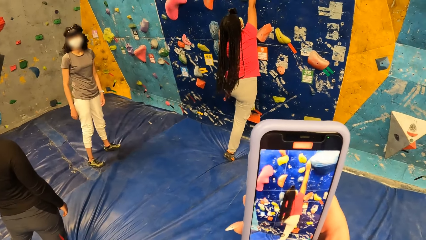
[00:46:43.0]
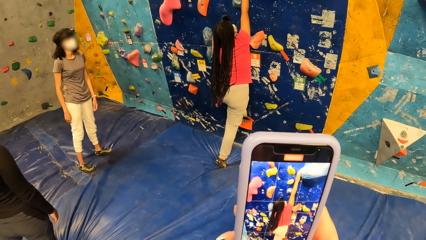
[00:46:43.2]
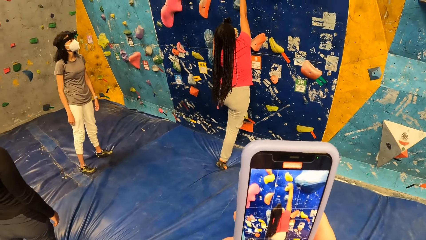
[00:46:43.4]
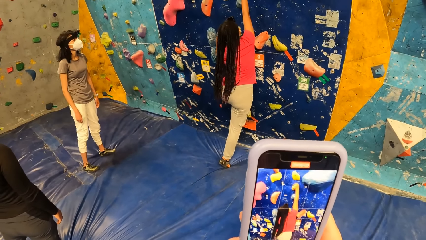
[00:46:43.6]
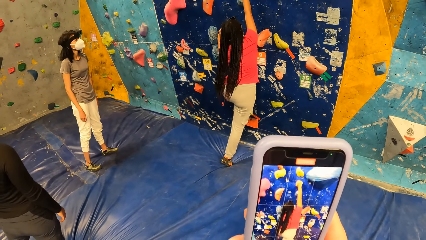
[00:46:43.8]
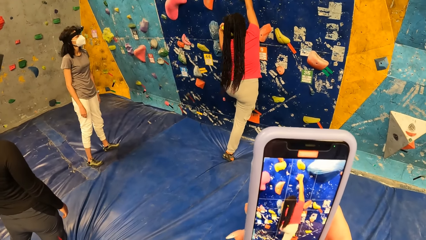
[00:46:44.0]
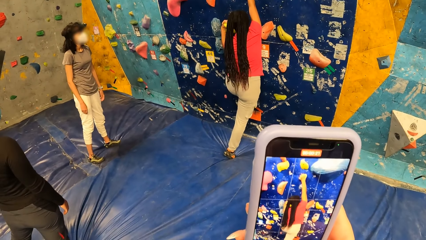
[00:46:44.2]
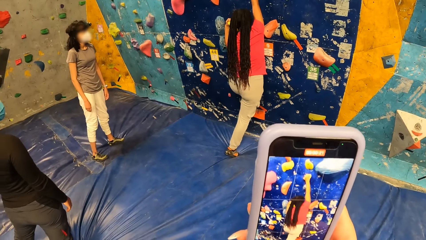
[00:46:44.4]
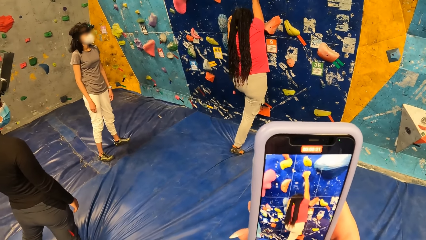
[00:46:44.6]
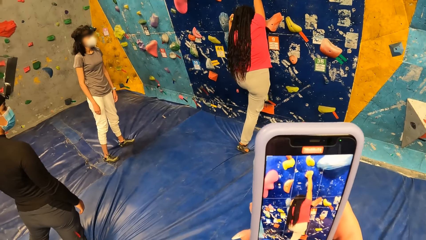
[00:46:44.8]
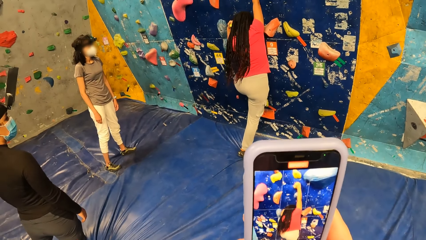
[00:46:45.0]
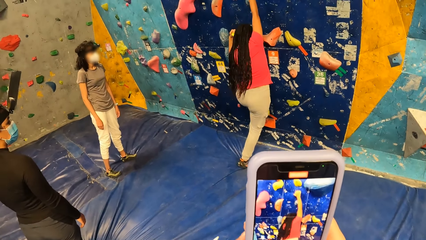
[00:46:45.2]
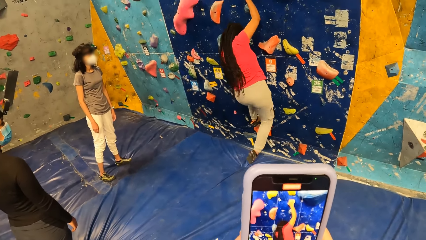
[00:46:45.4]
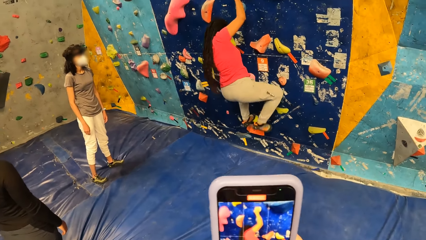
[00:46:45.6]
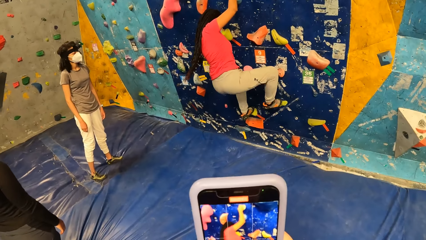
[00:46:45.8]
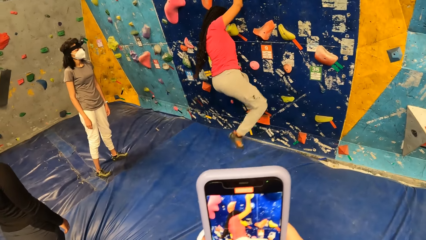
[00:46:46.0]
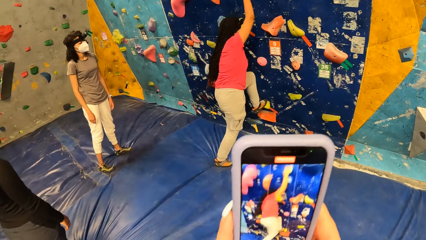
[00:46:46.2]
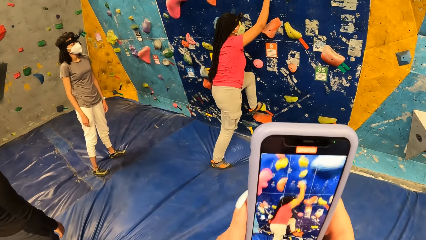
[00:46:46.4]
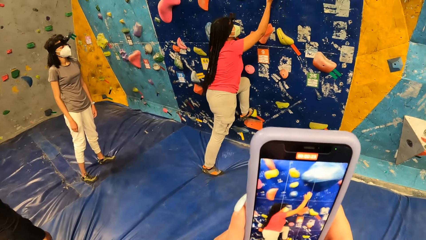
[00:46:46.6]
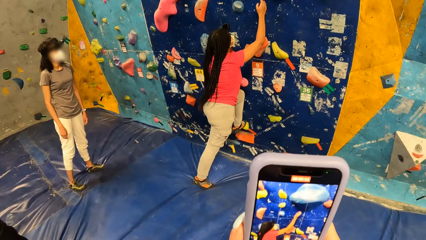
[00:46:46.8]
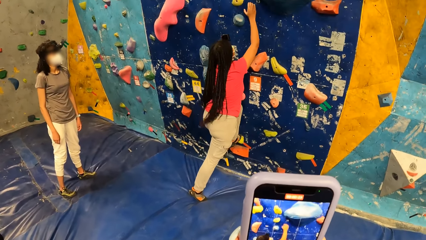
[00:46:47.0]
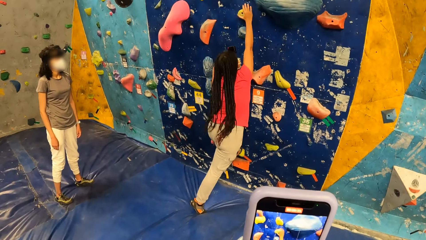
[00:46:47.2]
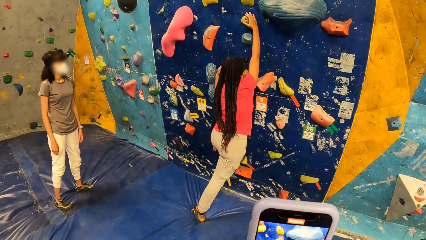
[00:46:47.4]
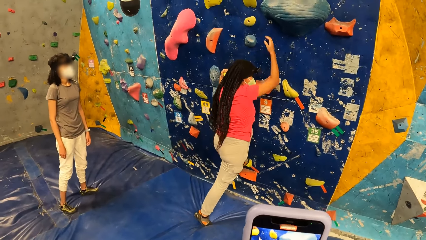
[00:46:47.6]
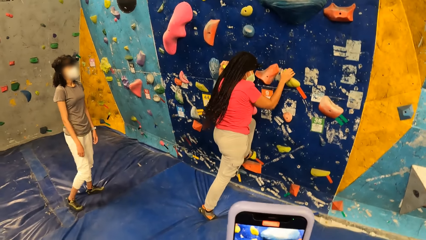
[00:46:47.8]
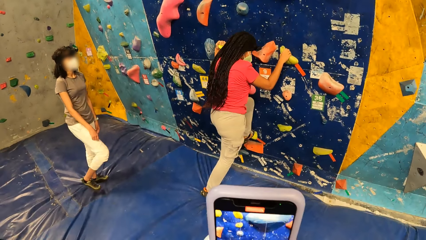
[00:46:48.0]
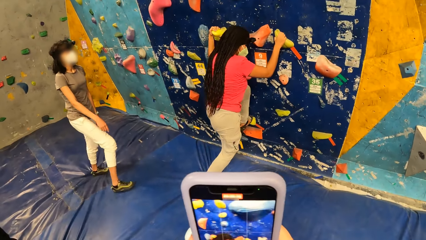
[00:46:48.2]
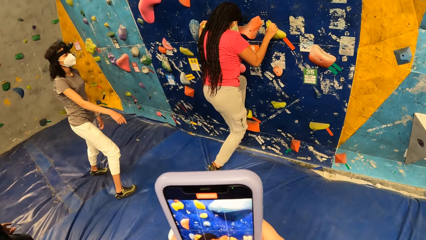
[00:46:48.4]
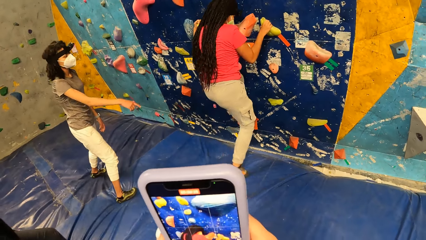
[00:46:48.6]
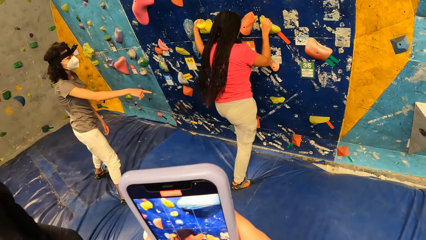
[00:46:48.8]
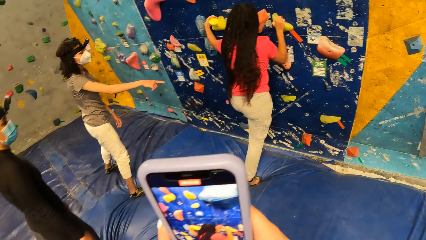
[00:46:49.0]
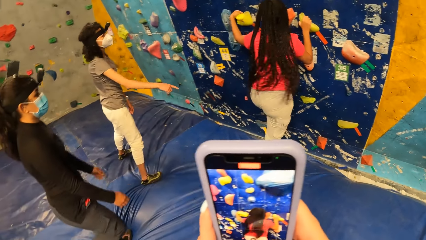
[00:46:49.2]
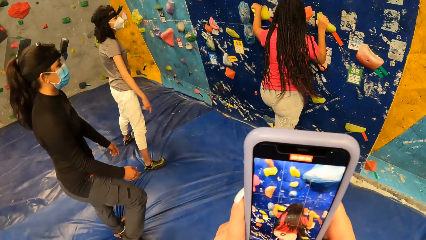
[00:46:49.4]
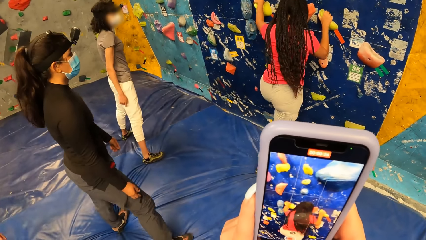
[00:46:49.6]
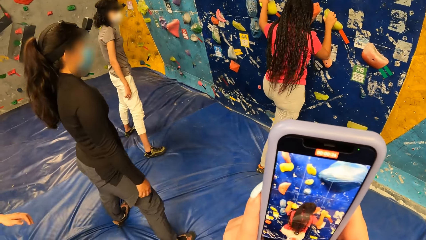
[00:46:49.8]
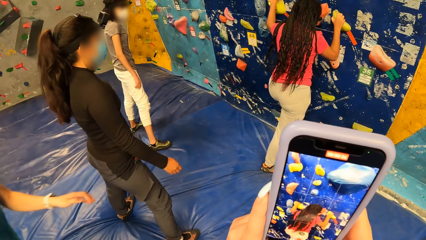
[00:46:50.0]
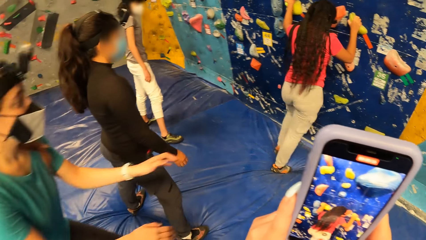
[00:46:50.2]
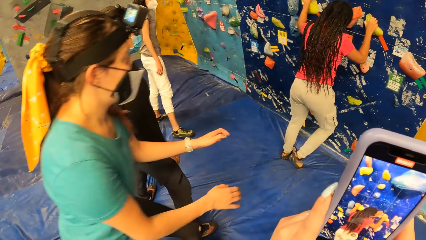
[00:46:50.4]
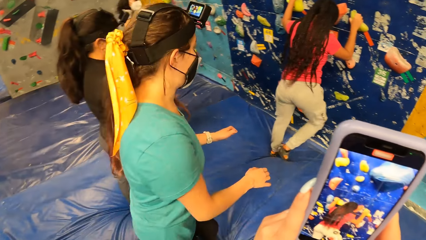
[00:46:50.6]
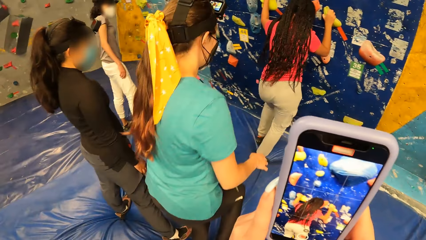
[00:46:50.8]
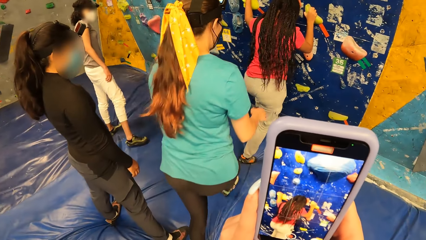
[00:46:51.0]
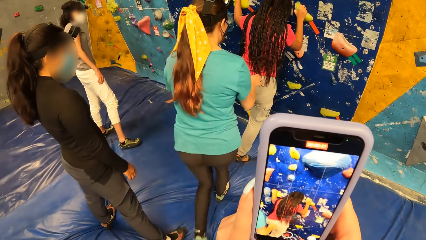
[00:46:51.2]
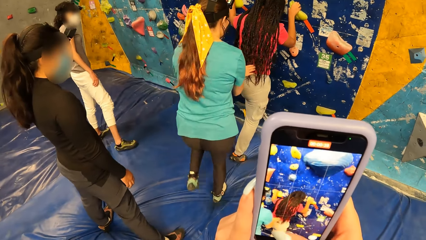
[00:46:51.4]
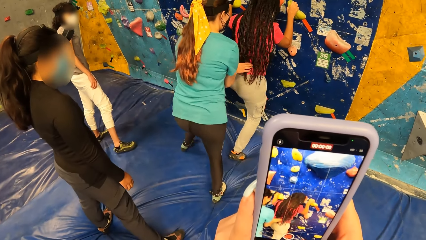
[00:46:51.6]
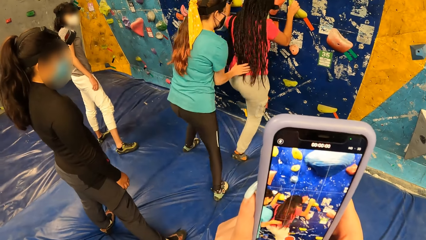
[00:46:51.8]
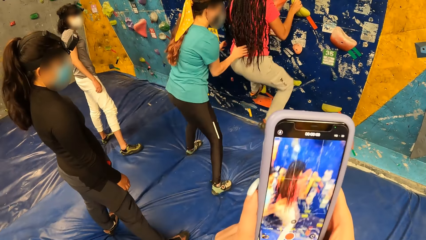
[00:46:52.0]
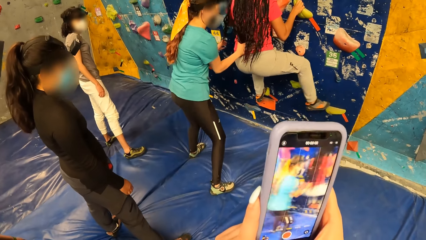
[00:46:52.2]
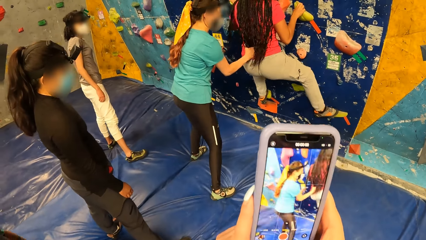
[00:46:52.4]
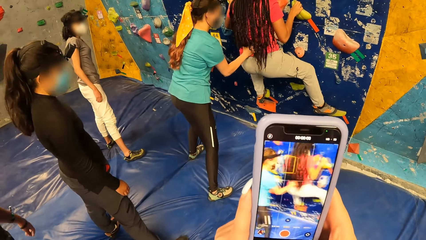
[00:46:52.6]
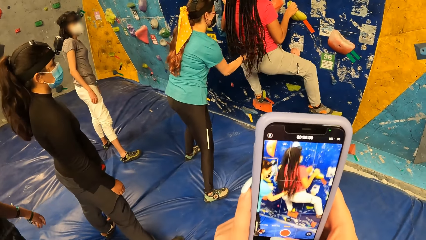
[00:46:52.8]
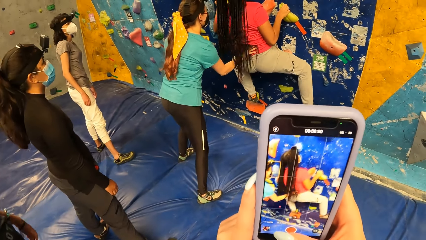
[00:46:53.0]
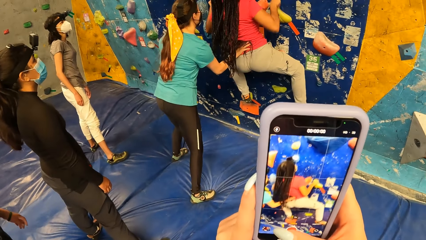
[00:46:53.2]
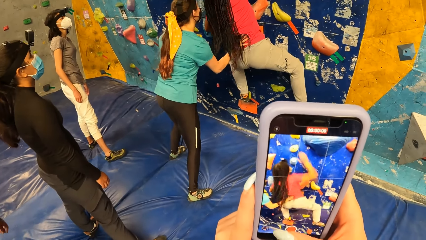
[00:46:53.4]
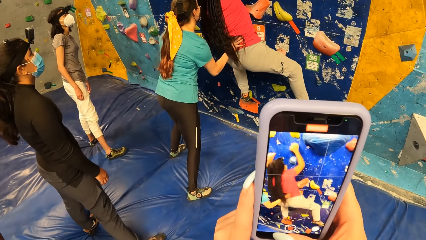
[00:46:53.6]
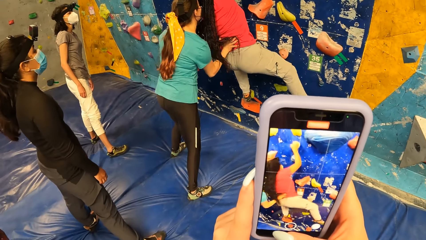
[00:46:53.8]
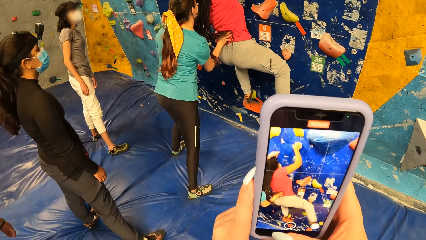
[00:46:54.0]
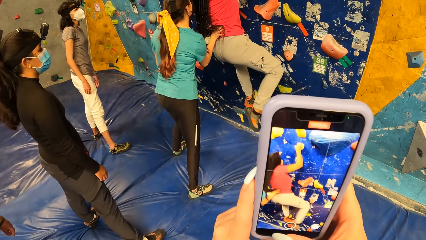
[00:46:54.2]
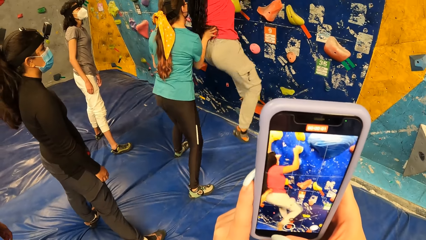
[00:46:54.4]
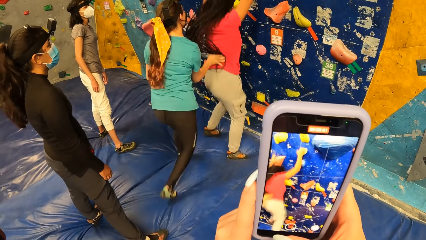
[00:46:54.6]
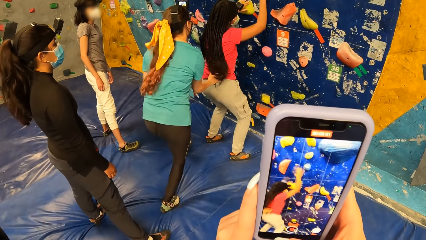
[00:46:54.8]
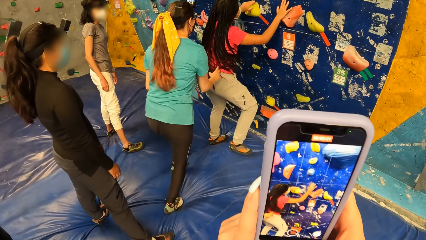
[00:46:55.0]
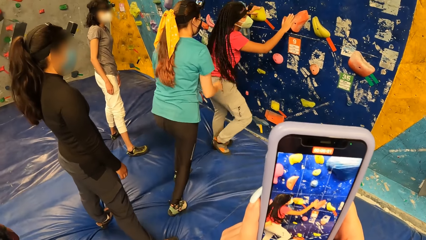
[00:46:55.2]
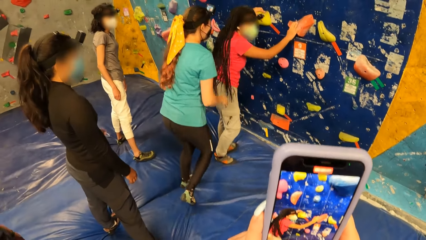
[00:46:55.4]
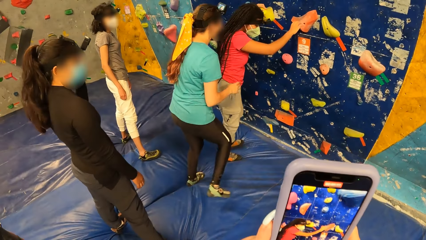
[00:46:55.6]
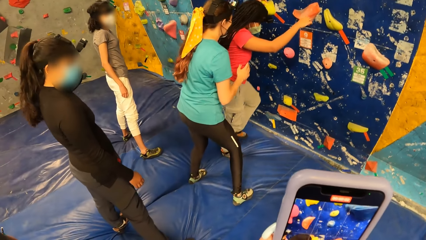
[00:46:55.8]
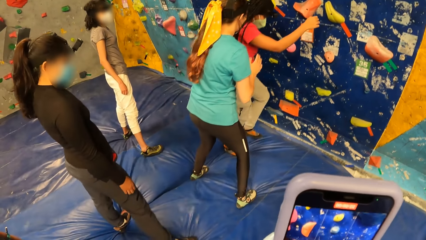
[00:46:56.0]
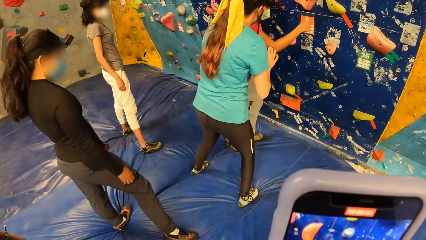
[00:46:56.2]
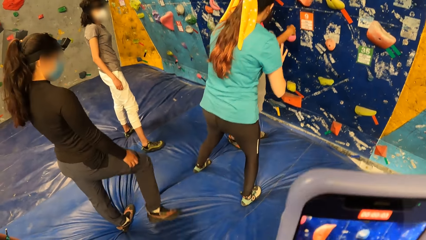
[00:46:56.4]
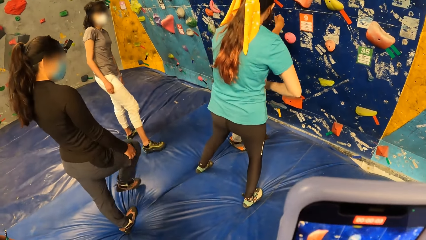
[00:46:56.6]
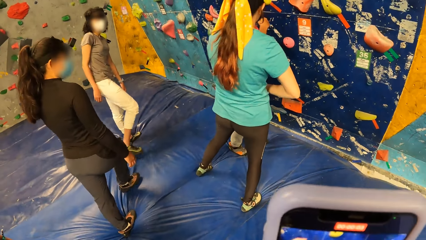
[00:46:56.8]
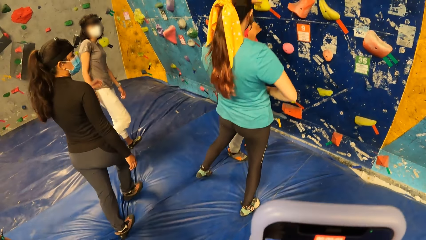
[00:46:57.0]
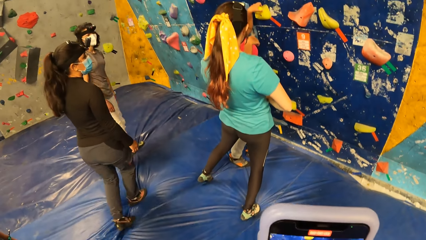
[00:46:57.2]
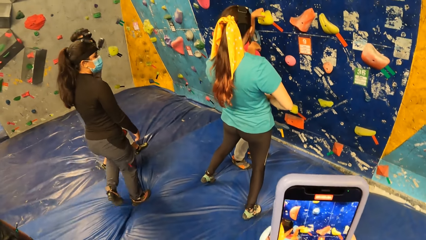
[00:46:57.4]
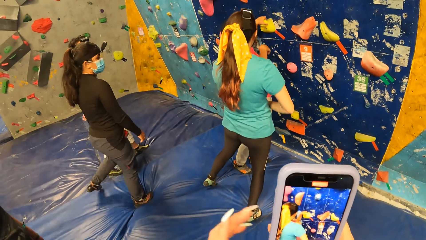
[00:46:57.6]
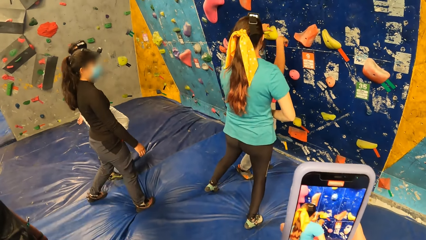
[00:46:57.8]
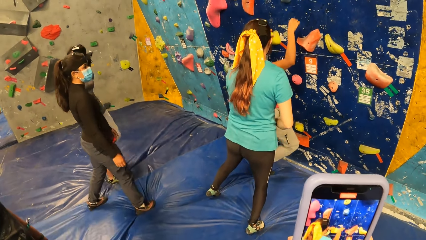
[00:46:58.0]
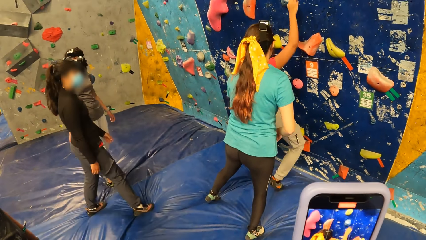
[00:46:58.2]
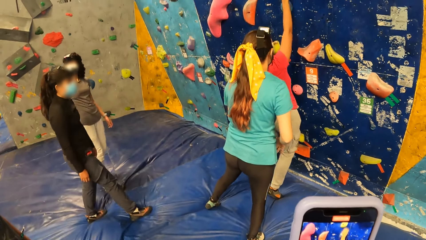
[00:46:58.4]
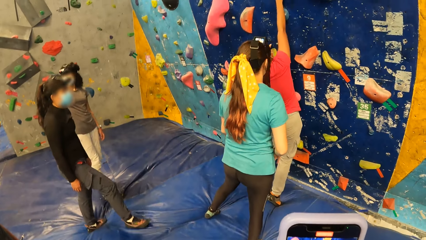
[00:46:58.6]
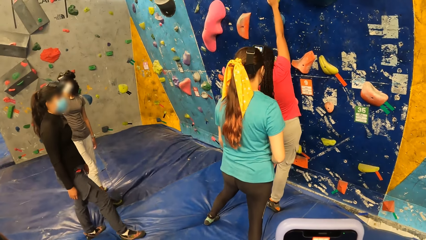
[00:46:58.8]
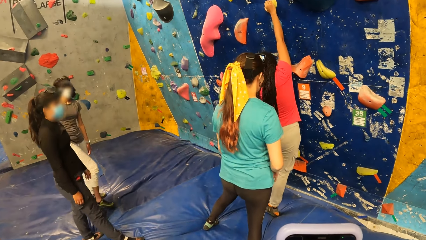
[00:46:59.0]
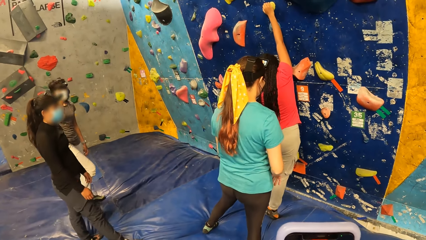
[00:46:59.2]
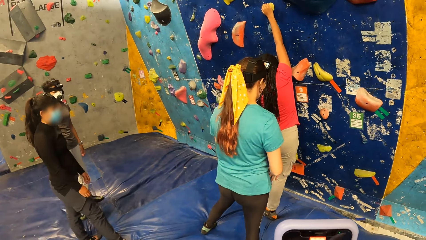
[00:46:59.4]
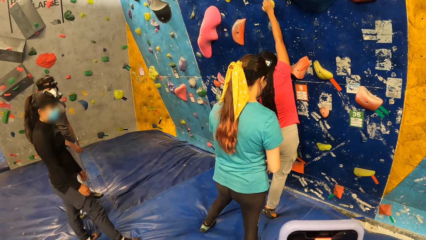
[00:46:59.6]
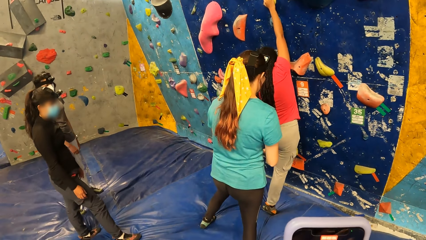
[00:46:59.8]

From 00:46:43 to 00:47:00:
A woman climbs up the bouldering wall. The woman steps down from the bouldering wall. She steps on a bouncy mat. The camera wearer records video. A lady walks towards the wall. The woman places her left leg on the climbing hold. The lady supports the woman up the bouldering wall with her hands around the waist of the woman. The woman climbs up the bouldering wall with her hands on the climbing hold. The camera wearer records video. The woman jumps from the wall. The woman steps down from the bouldering wall with her right hand on the climbing hold. The lady moves around on the bouncy mat. The camera wearer records video on the phone.
